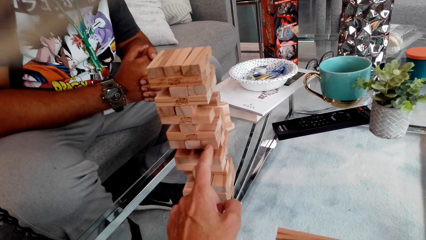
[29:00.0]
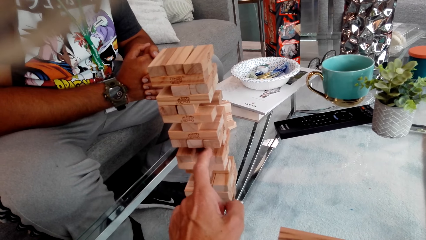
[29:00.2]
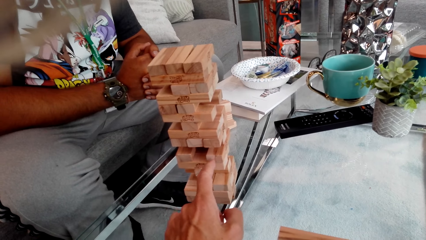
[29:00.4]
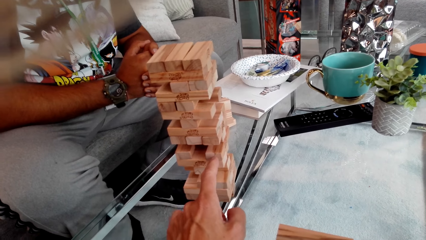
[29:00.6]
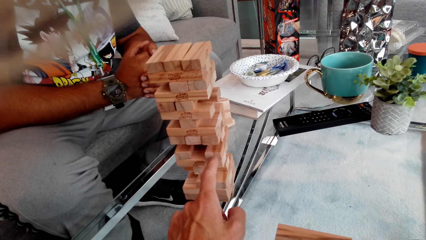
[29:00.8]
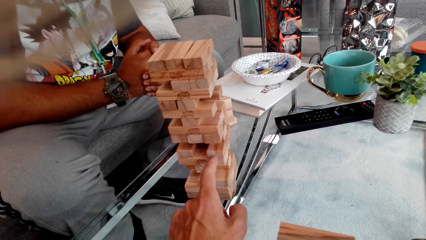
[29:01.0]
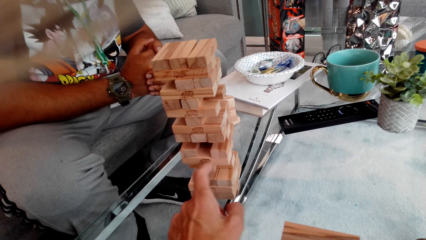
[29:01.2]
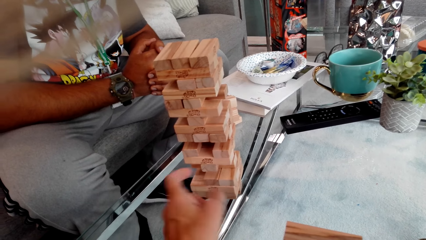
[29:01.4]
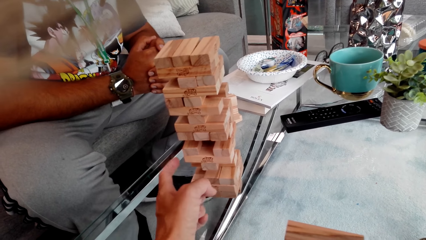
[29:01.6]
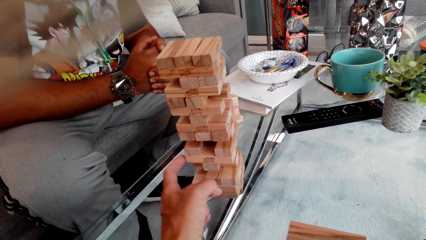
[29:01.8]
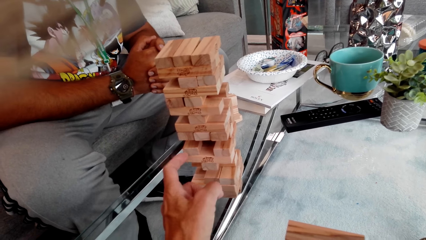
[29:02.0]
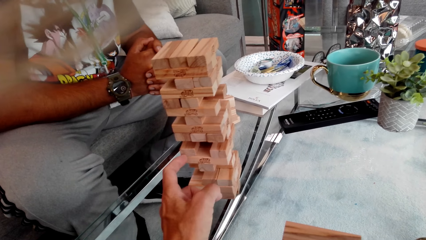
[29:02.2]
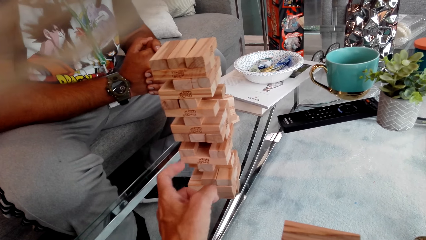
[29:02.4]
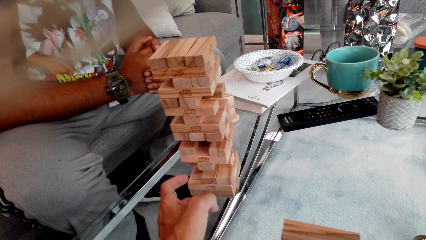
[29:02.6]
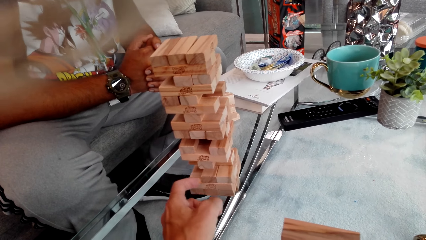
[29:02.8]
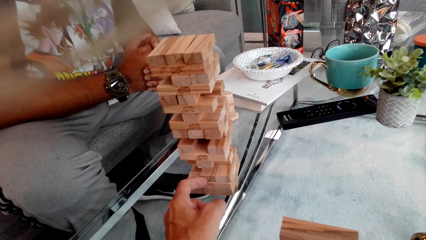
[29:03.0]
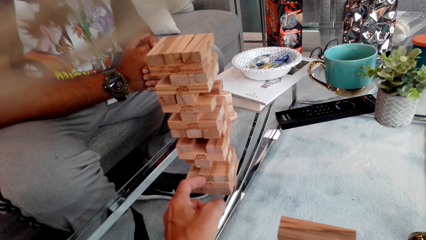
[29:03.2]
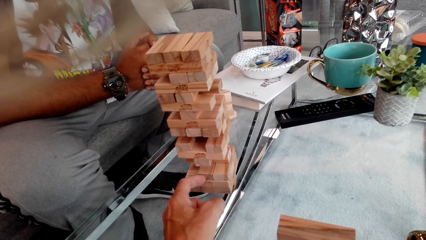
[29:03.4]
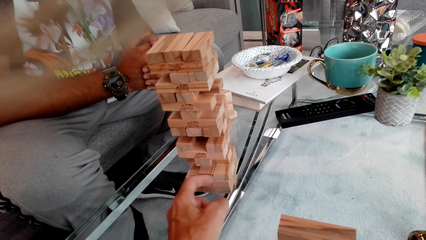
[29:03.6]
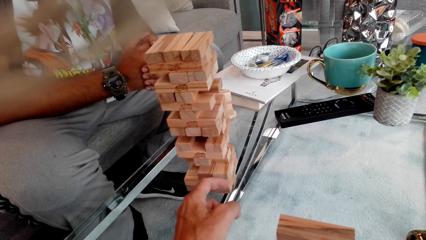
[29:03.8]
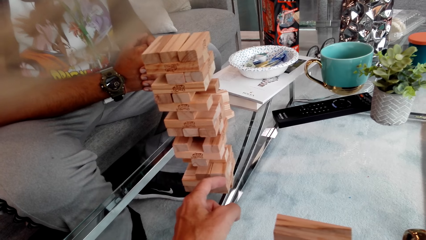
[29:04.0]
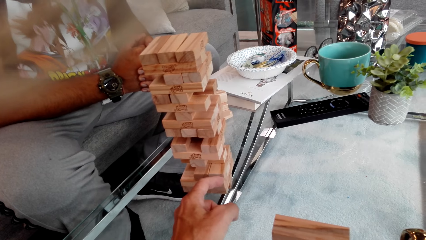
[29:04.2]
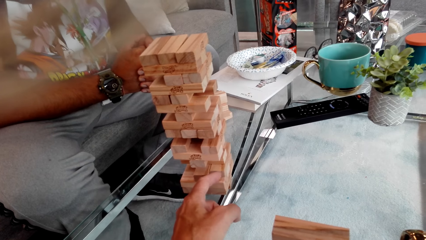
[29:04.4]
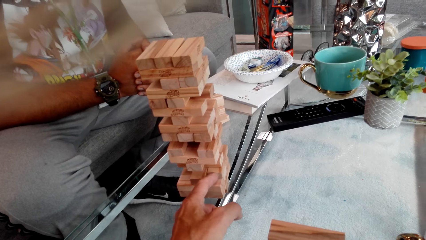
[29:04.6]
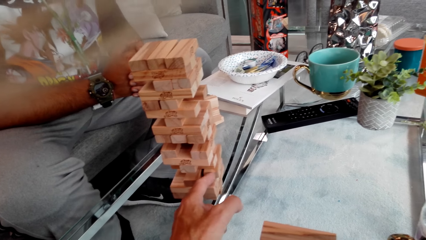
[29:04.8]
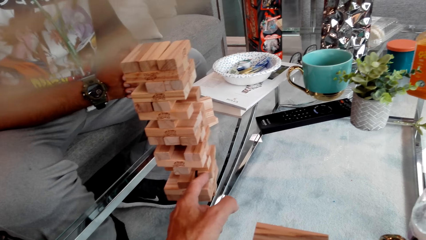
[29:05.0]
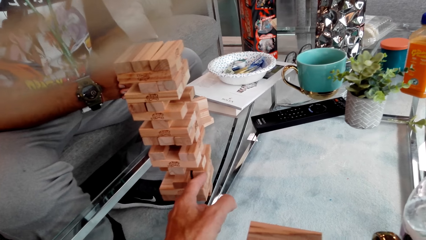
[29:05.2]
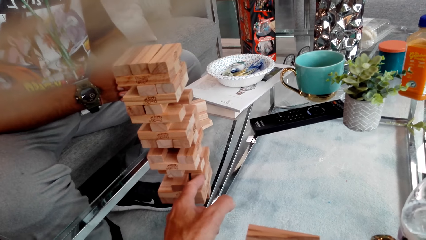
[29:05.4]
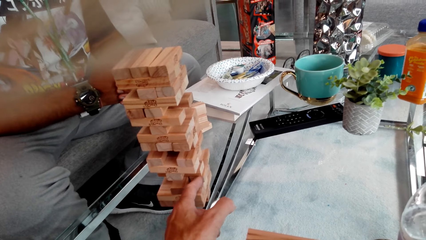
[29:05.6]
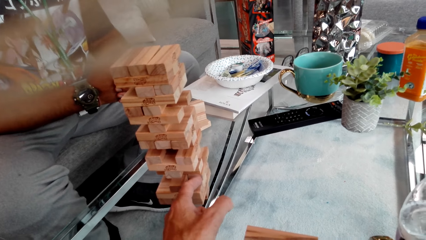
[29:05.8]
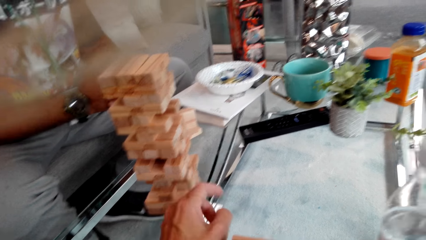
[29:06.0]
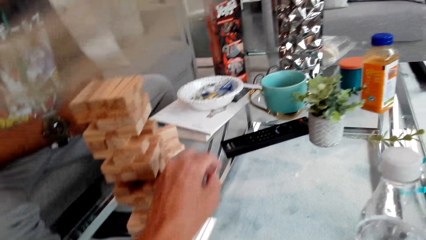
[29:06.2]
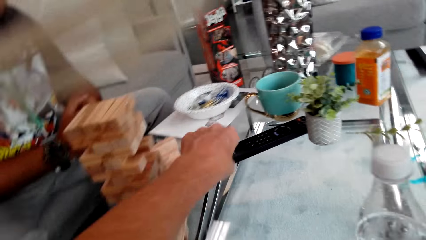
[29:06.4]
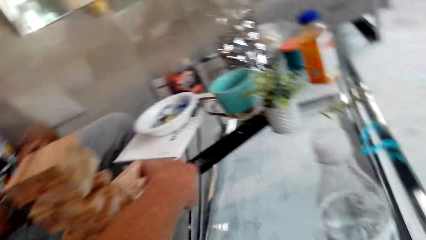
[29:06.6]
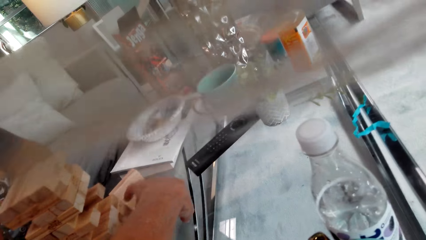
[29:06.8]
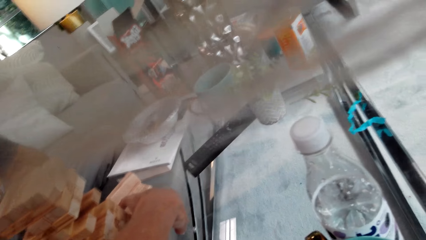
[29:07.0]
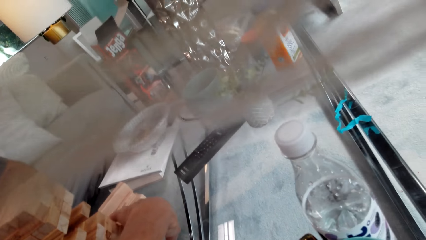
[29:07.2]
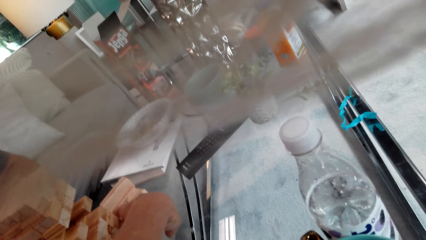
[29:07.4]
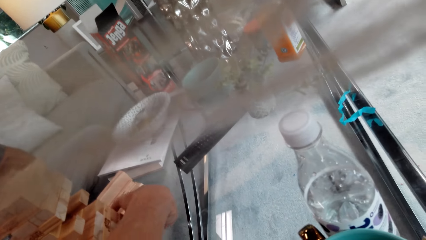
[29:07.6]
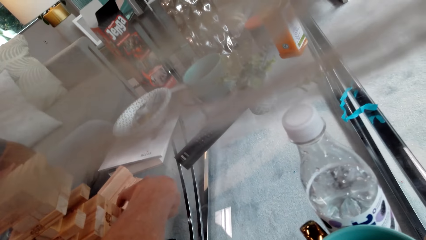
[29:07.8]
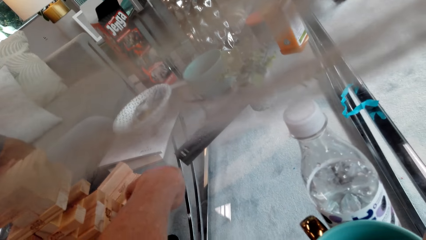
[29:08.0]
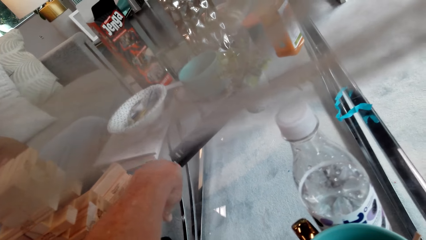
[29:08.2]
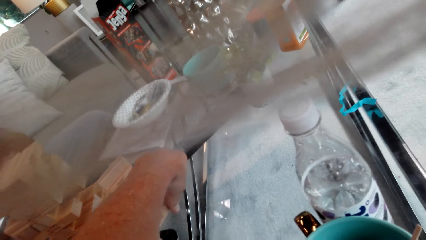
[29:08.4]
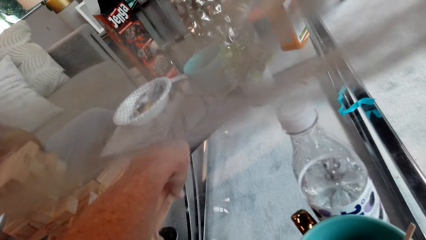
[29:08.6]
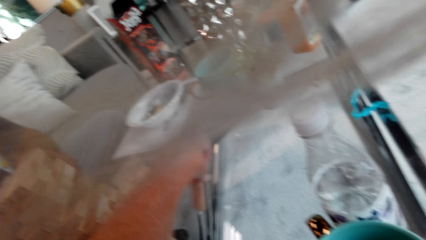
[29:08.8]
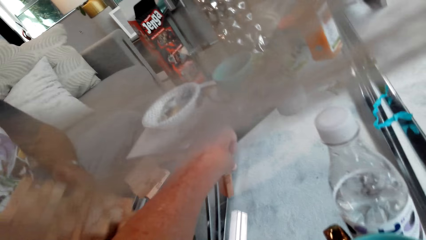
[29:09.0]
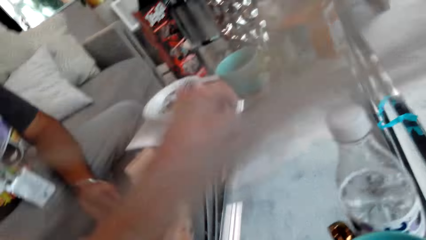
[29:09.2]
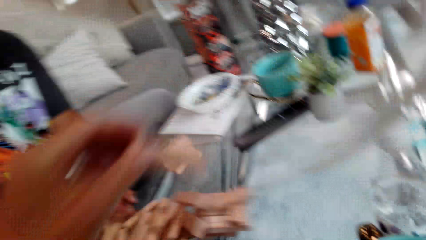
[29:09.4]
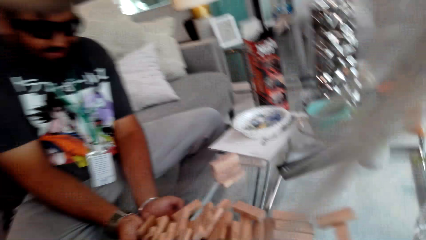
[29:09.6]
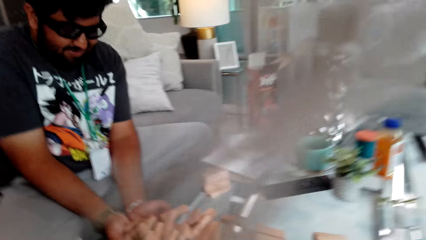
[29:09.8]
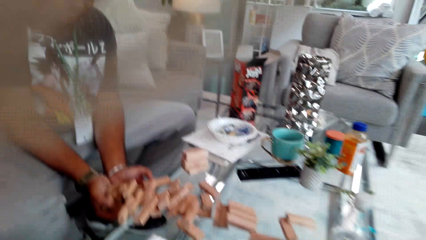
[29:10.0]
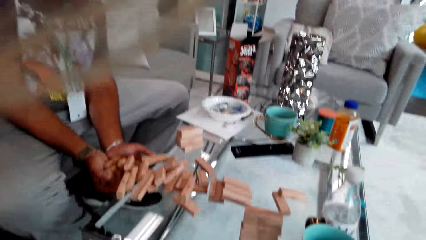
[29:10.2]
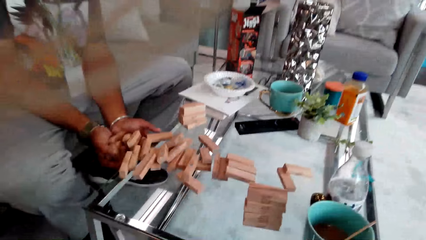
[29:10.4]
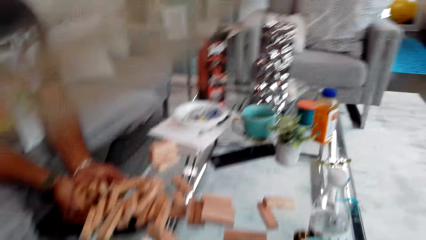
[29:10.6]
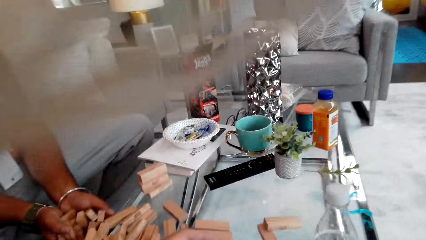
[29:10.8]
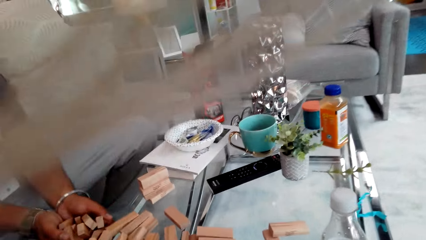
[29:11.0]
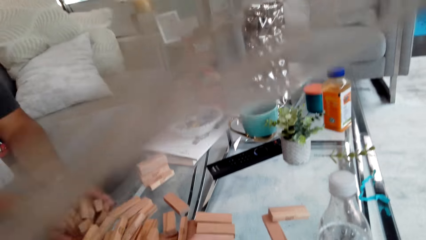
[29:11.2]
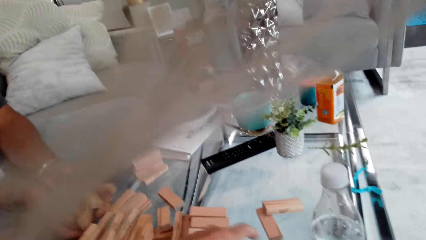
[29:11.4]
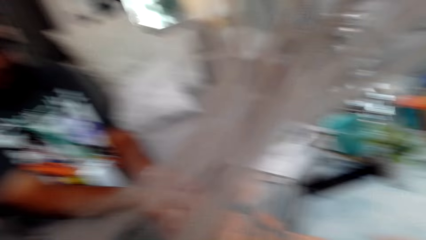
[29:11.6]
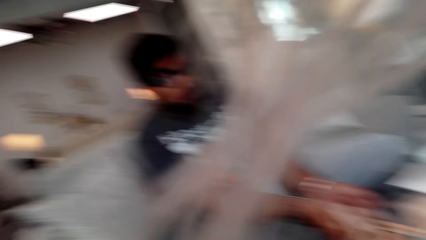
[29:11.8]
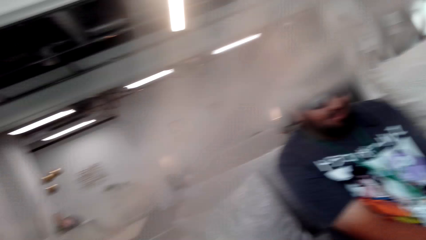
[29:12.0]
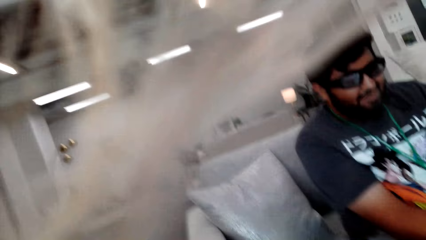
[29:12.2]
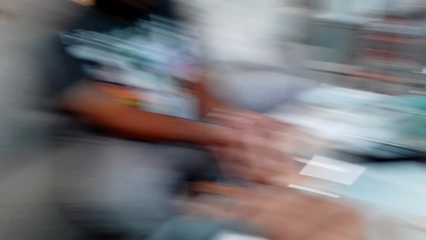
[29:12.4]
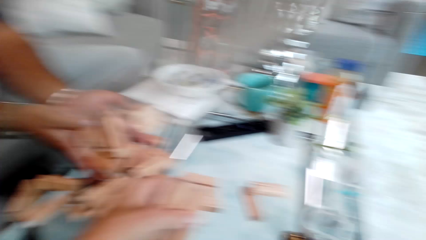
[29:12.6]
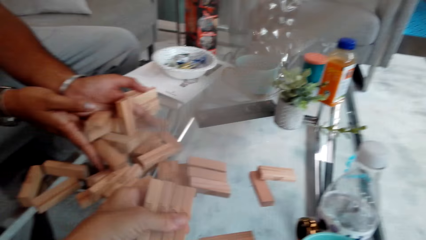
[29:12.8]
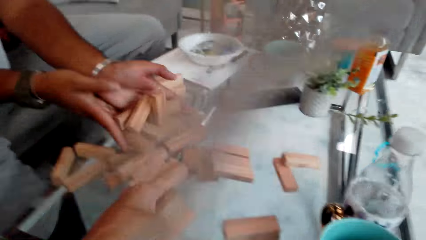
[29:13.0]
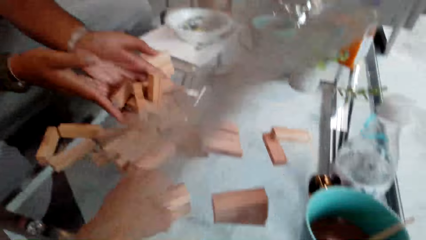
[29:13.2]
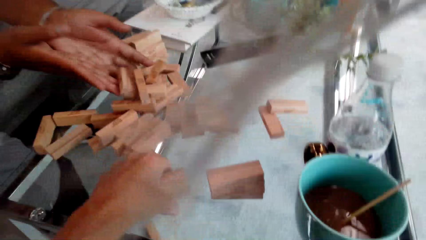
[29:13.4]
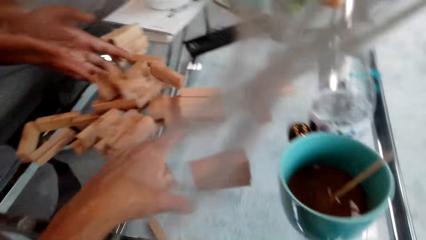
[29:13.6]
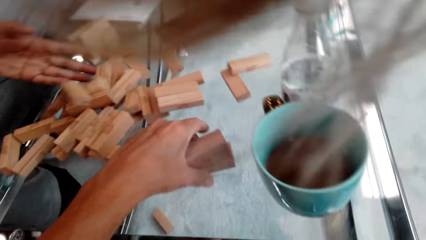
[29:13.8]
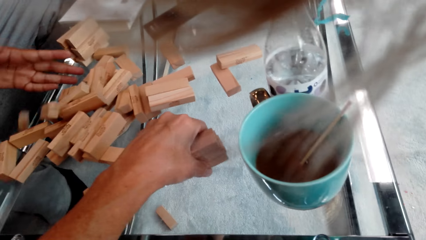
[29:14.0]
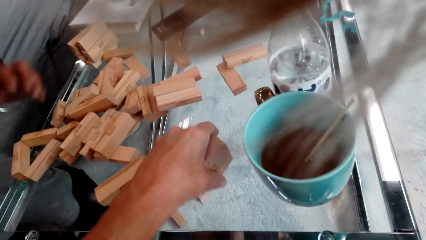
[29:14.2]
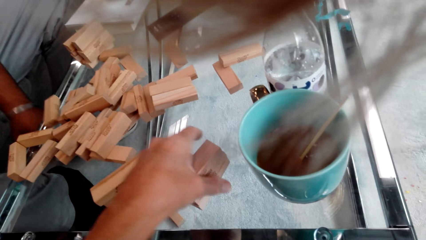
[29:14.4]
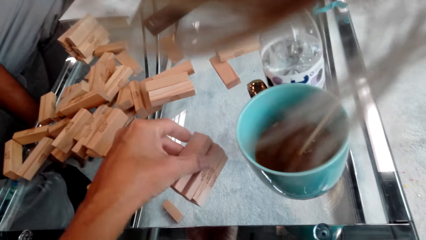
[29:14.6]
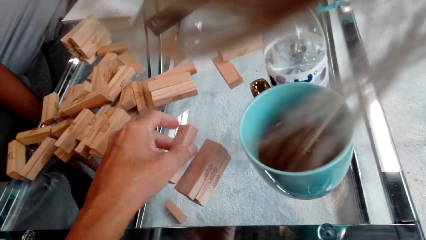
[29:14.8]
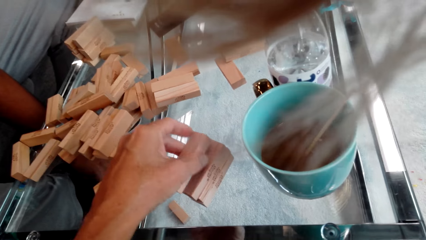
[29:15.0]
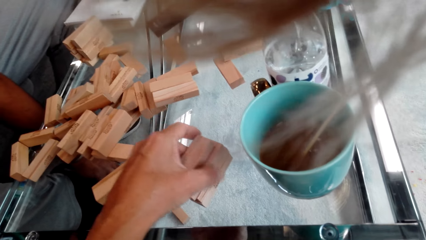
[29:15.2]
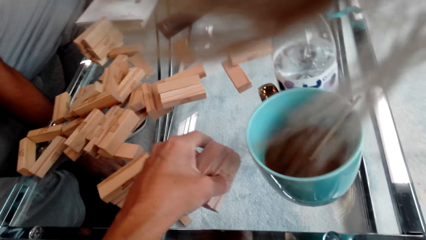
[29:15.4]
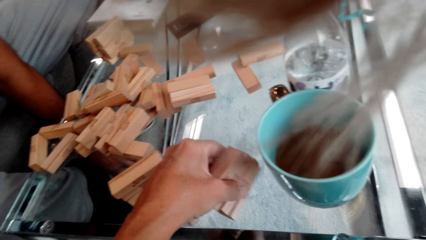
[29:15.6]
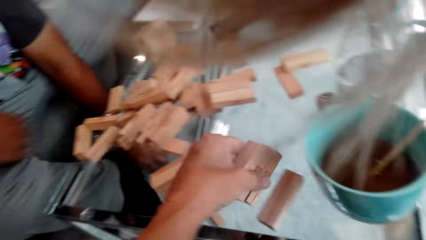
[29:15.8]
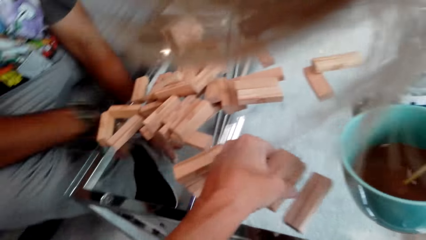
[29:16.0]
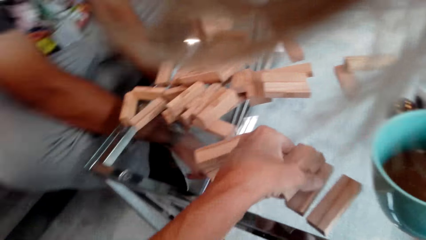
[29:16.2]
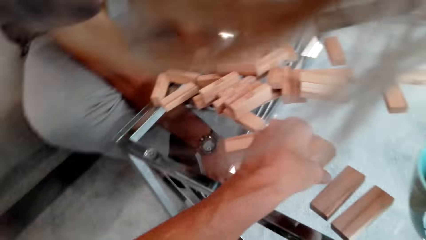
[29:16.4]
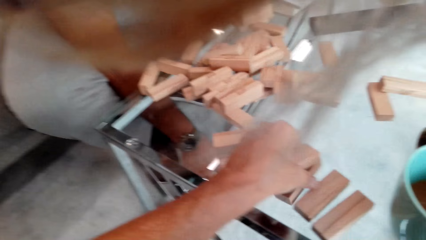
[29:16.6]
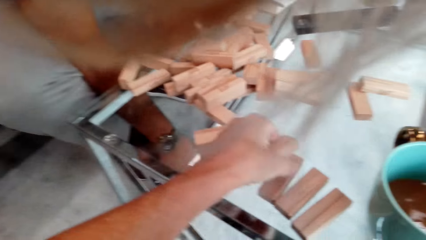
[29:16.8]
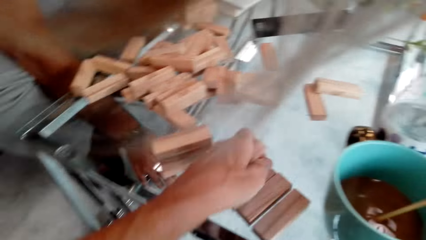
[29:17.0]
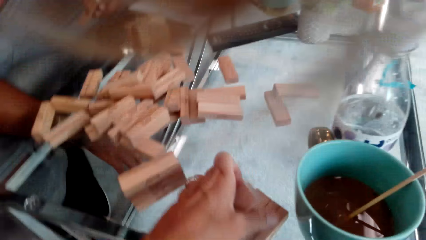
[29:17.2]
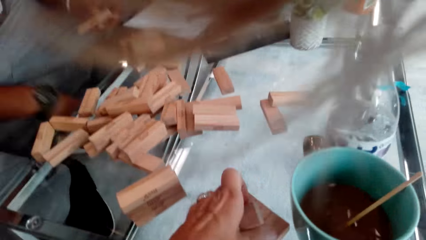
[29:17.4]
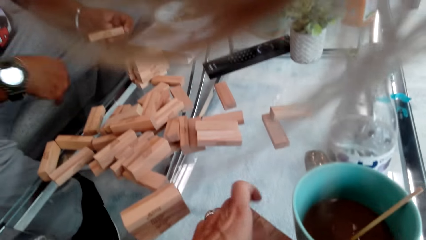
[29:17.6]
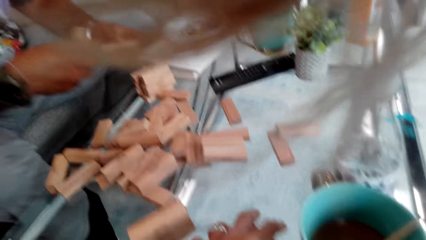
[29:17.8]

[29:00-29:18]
The camera wearer touches a Jenga block. They push the Jenga block and remove the Jenga block. They drop the Jenga towers and collect the Jenga towers. They touch Jenga blocks on the table.
